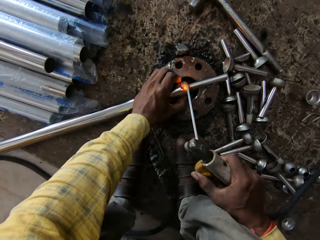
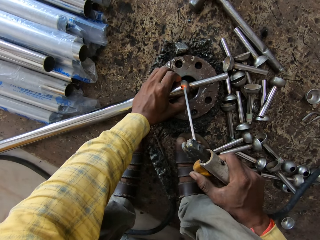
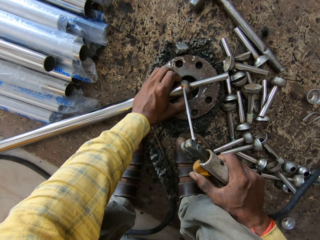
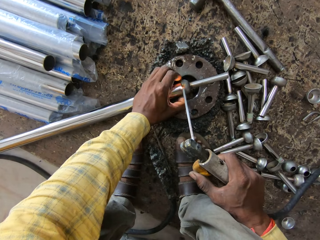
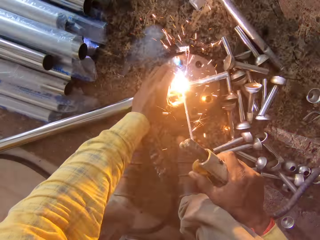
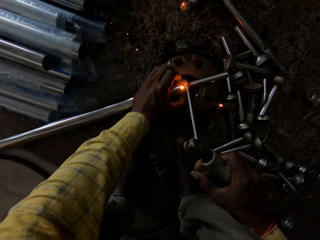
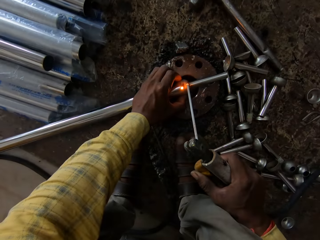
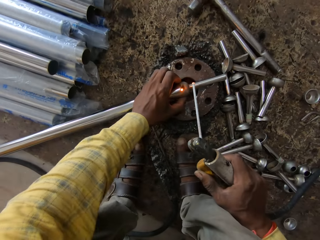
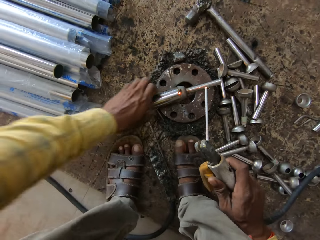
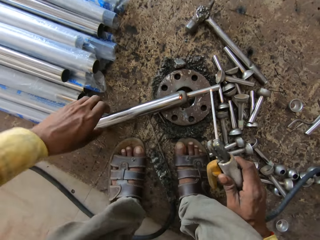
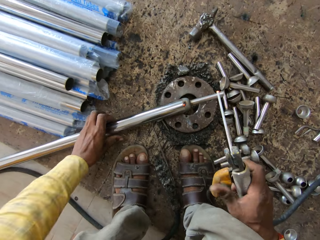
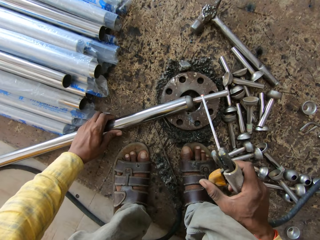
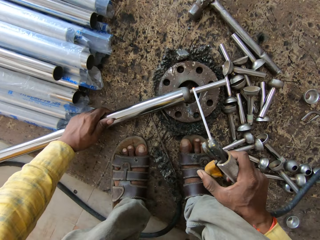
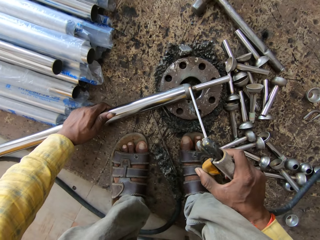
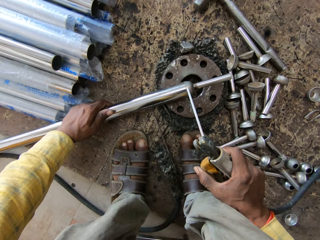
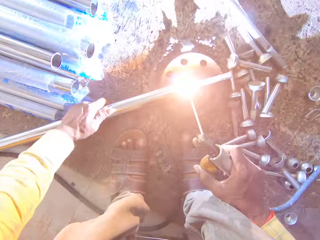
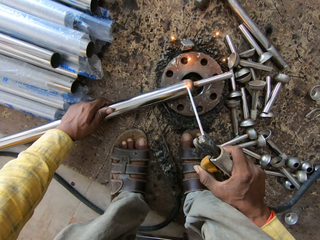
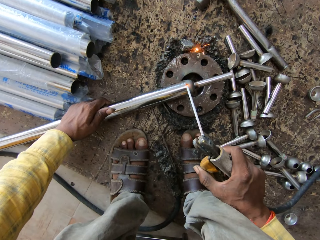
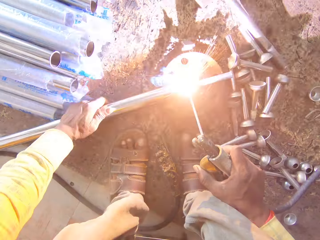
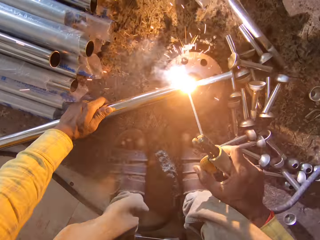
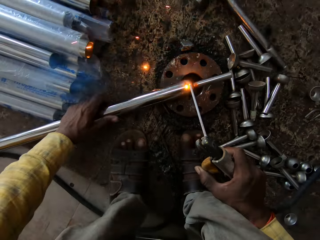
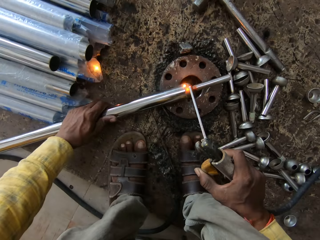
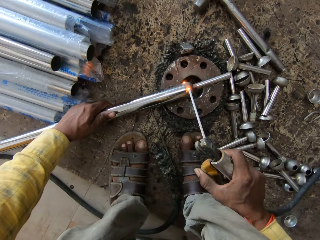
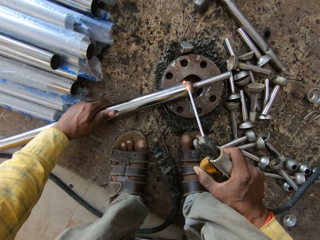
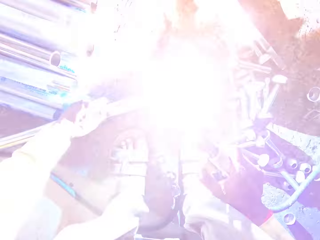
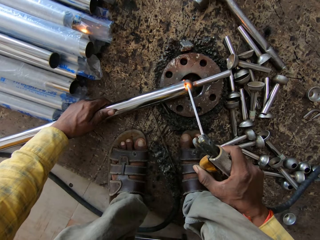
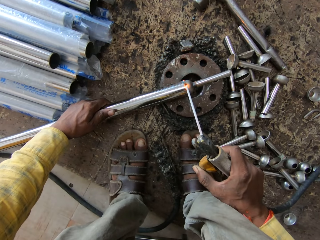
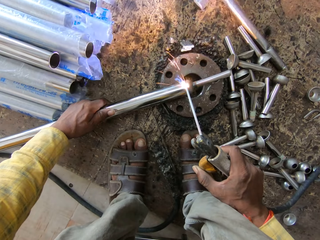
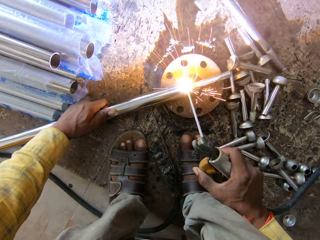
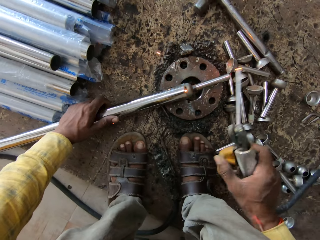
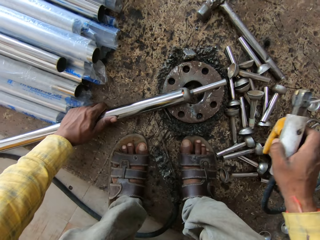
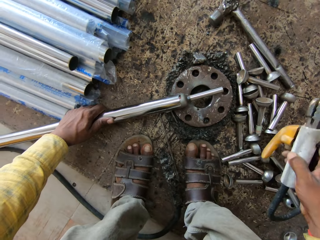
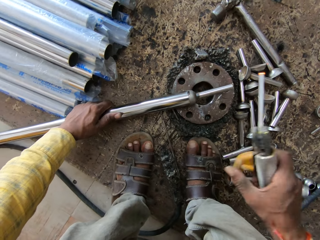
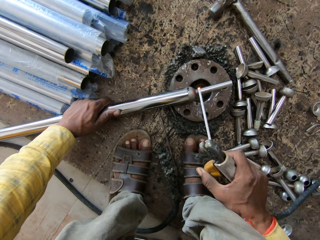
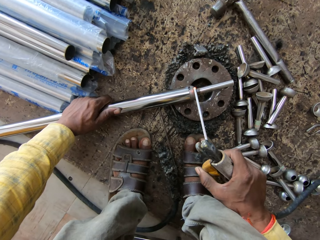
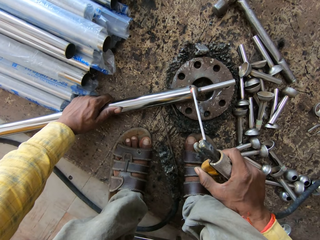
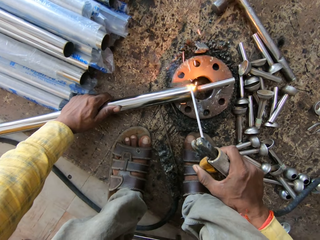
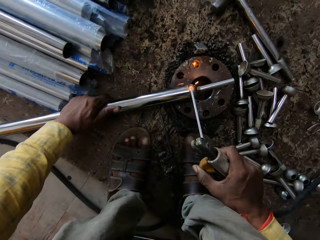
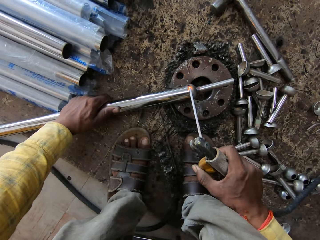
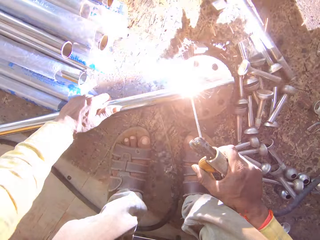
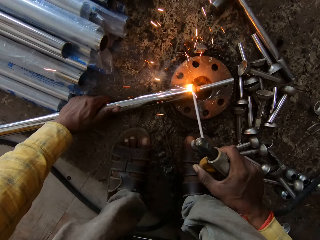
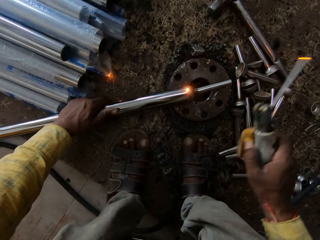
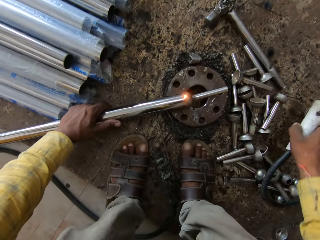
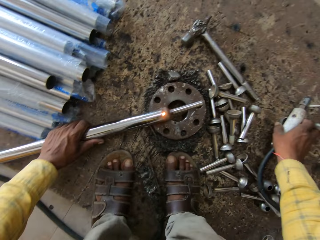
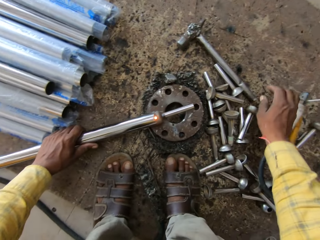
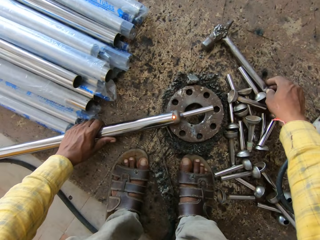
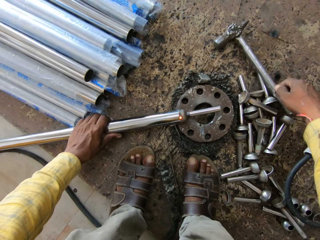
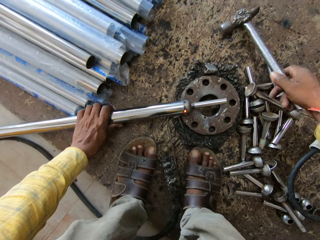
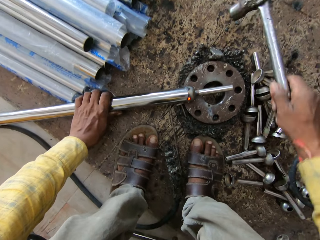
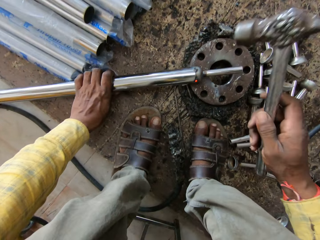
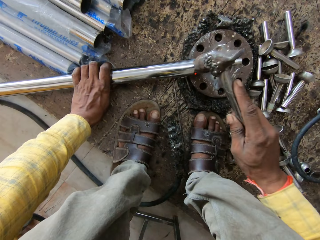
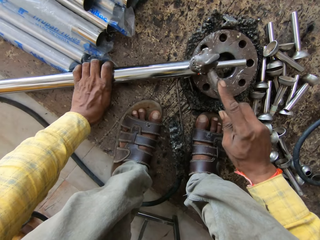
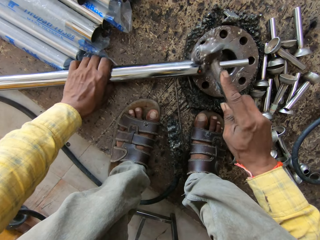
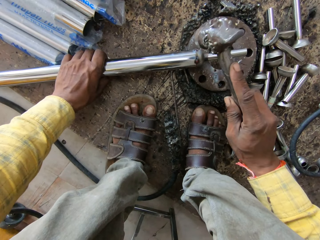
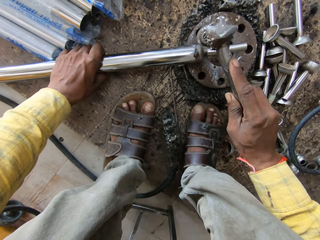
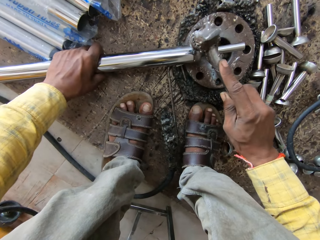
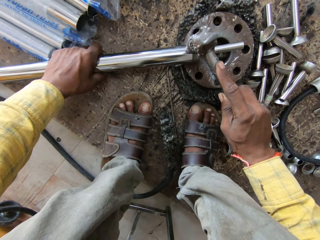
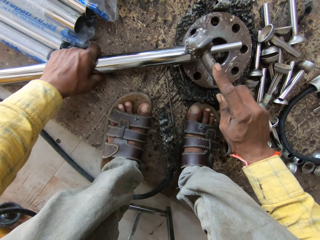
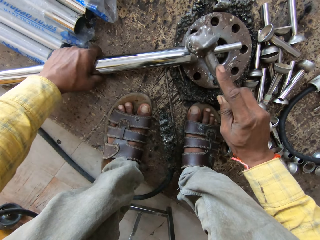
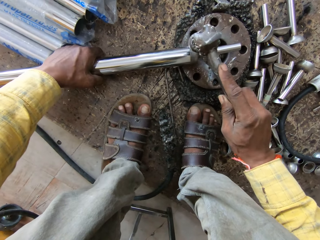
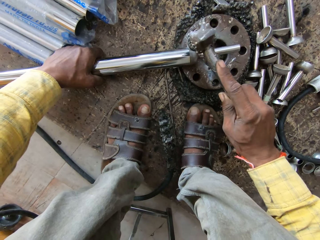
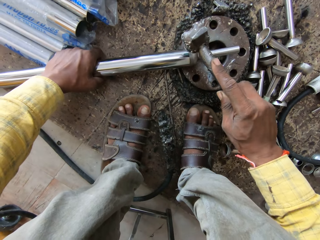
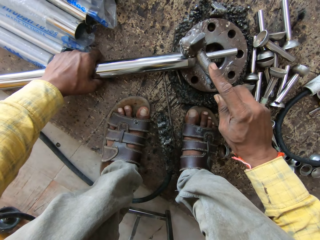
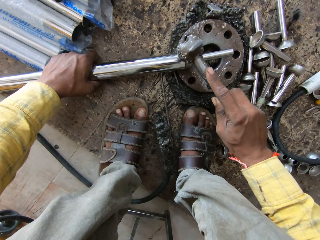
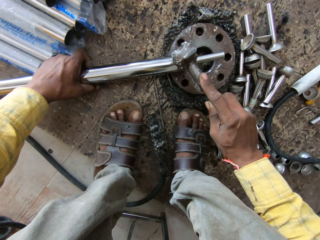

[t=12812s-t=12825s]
The camera wearer welds the steel metals with the welding machine. They turn the welding tool on the welding stand. They weld the steel metals with the welding machine. They turn the welding tool on the welding stand. They weld the steel metals with the welding machine. They remove the welding machine from the metal. They move the steel metal on the stand. They weld the steel metals with the welding machine. They put the welding machine on the floor. They pick up the hammer. They hit the steel with the hammer.

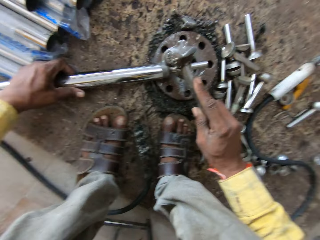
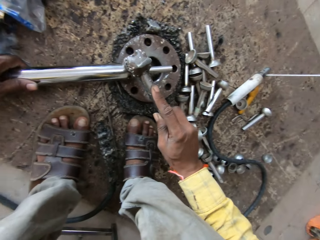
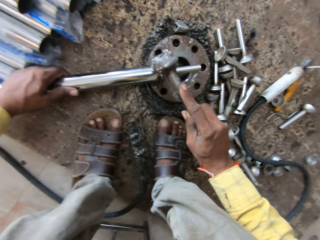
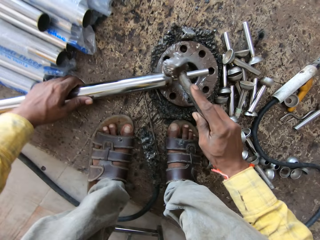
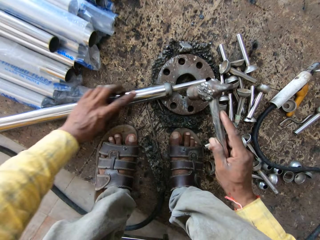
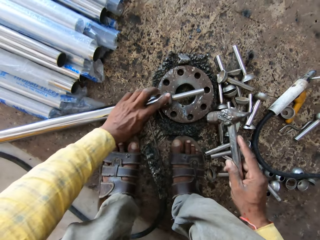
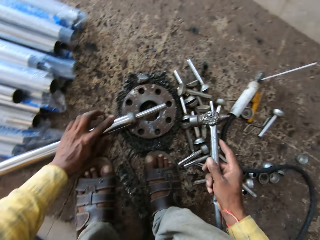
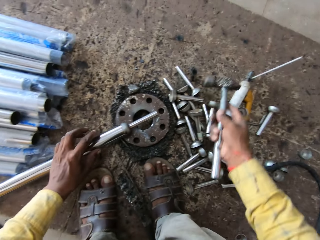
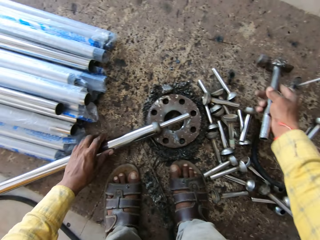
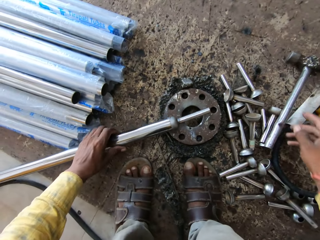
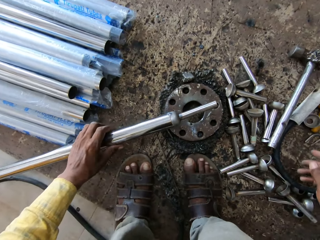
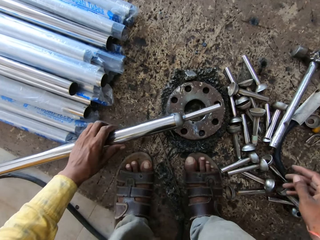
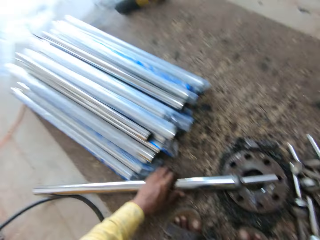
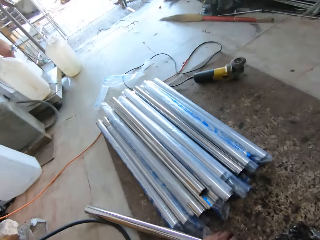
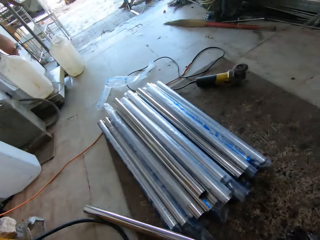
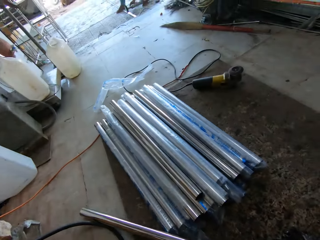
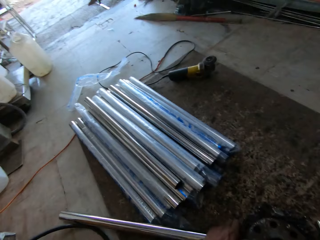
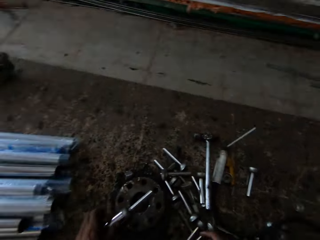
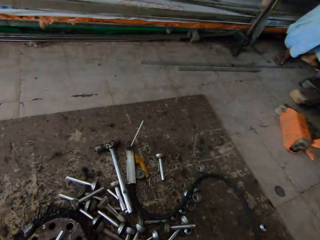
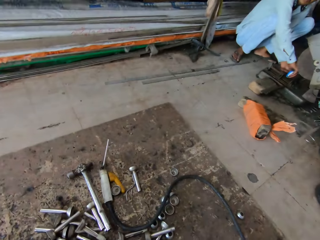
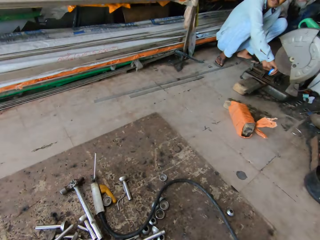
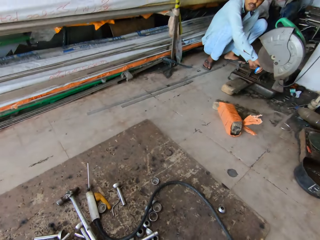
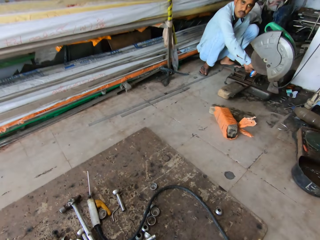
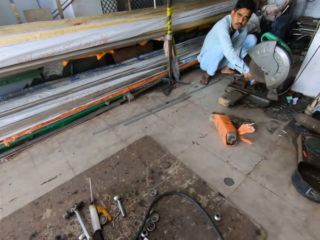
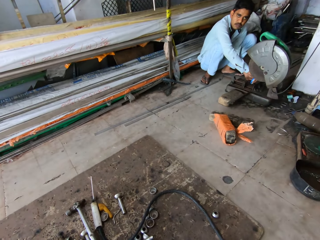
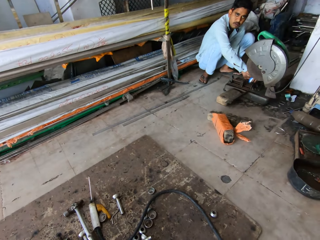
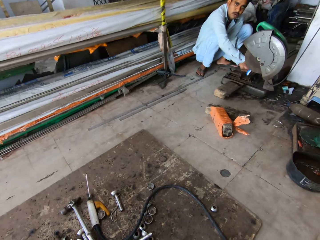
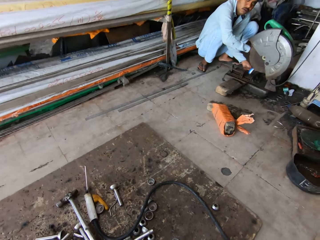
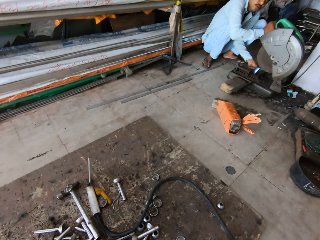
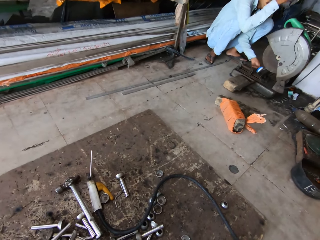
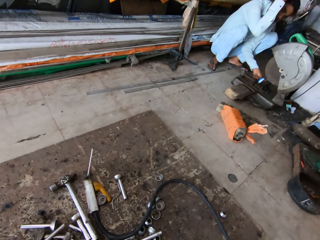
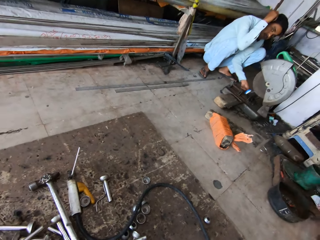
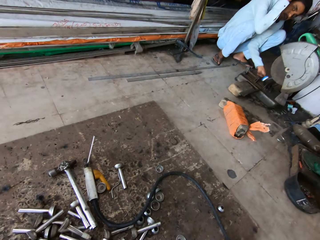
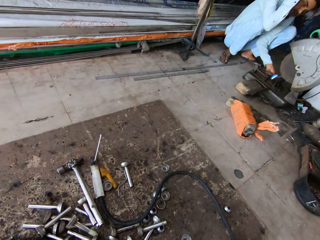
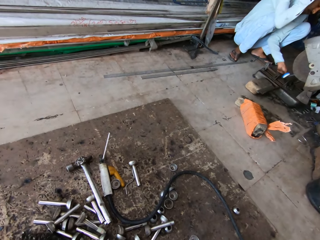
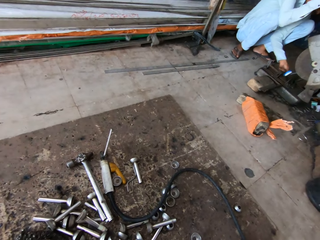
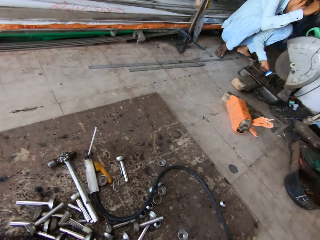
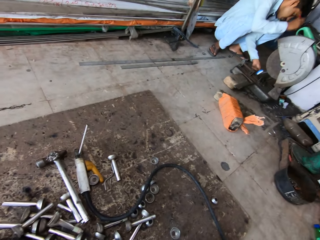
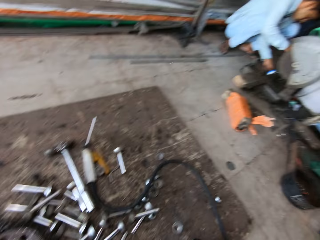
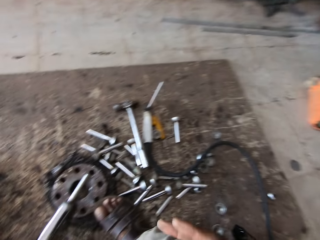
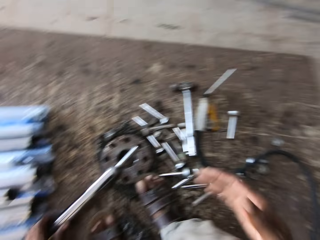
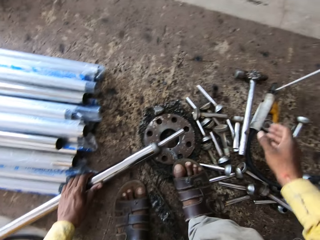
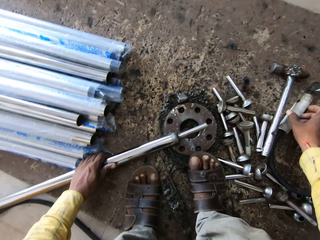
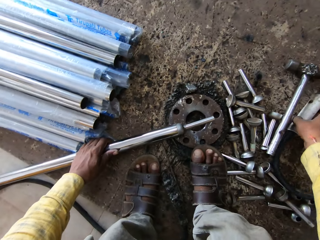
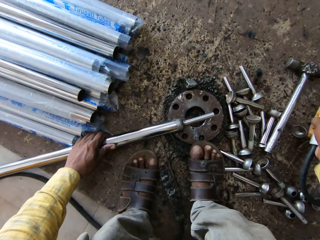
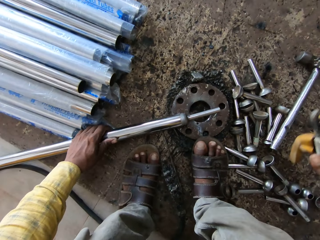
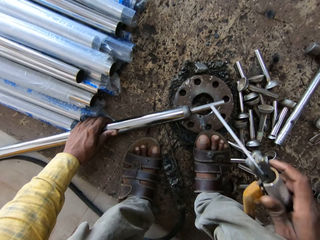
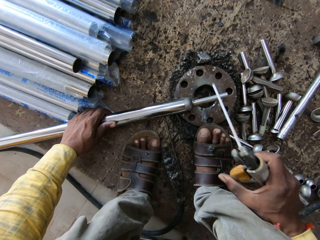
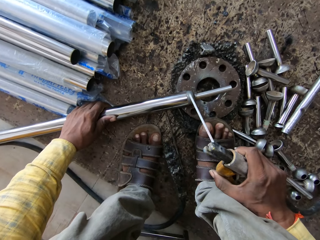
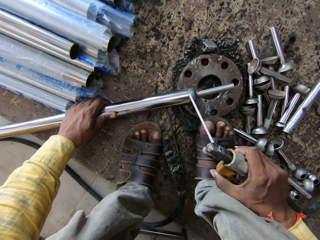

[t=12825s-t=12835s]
The camera wearer feels the steel metal. They move the left hand on the steel metal. They put the hammer on the floor. They move the steel metal on the welding stand. They look around. A person weighs steel metals on a weigh scale. The person looks at the camera wearer. The person scratches their head. The camera wearer looks around. The person removes their hand from the head. The camera wearer takes the welding machine.
